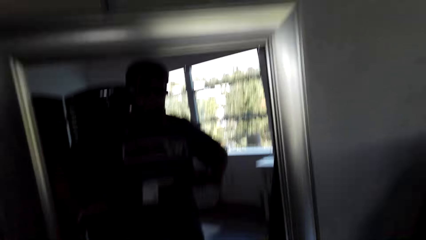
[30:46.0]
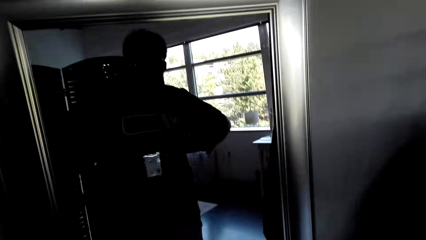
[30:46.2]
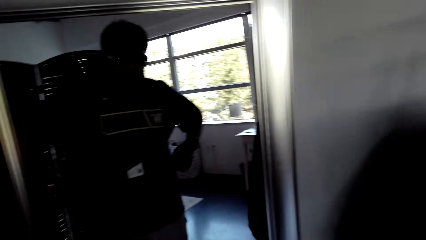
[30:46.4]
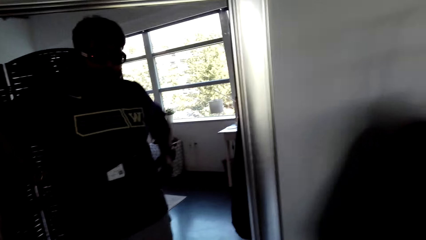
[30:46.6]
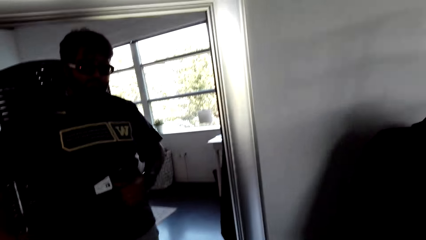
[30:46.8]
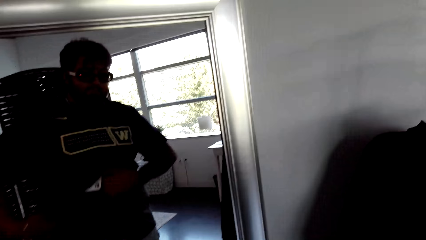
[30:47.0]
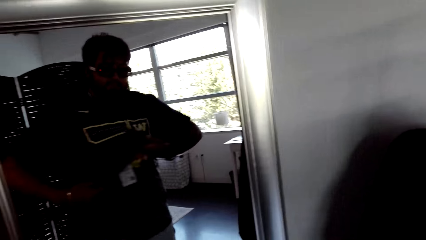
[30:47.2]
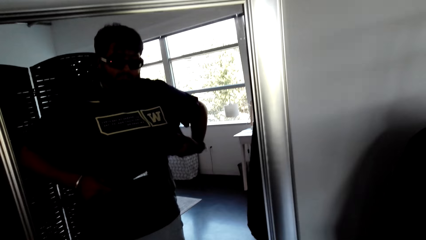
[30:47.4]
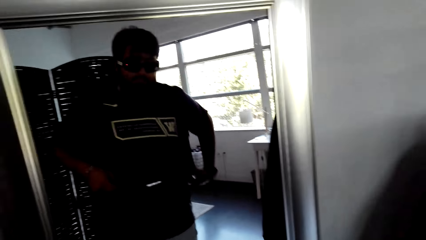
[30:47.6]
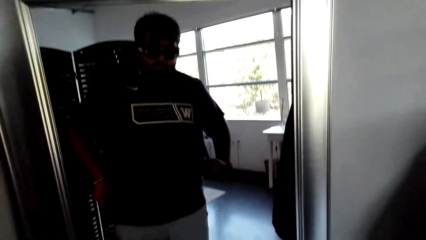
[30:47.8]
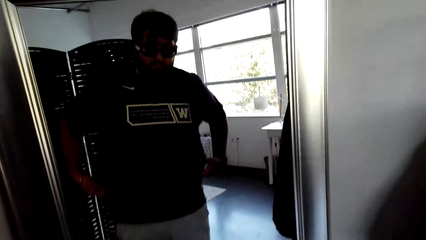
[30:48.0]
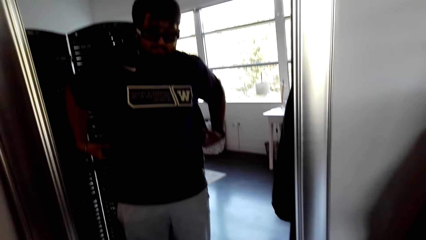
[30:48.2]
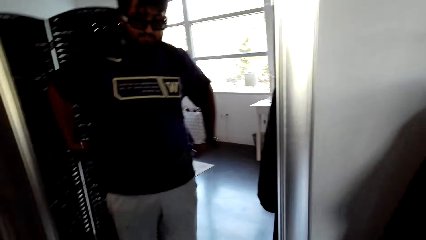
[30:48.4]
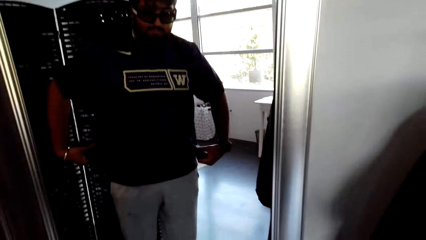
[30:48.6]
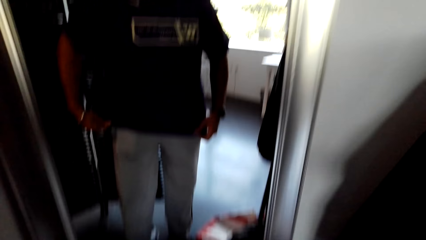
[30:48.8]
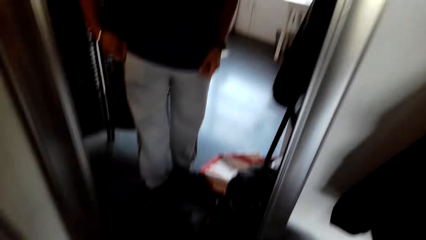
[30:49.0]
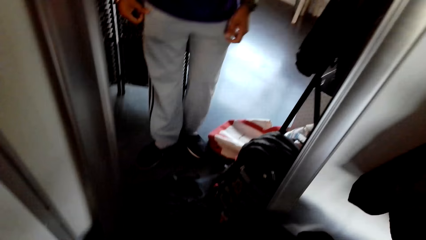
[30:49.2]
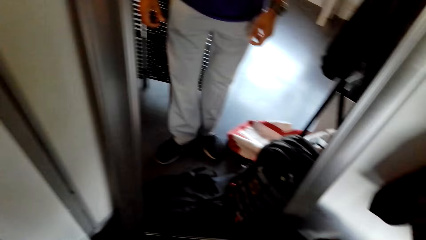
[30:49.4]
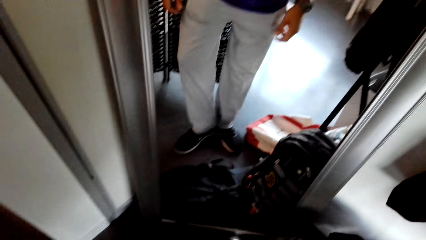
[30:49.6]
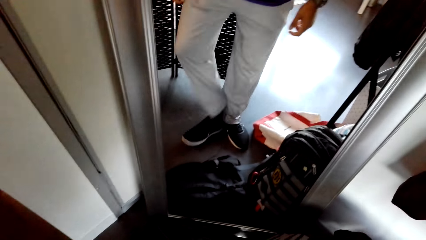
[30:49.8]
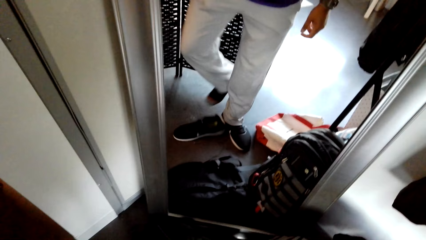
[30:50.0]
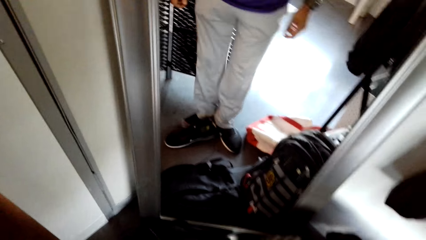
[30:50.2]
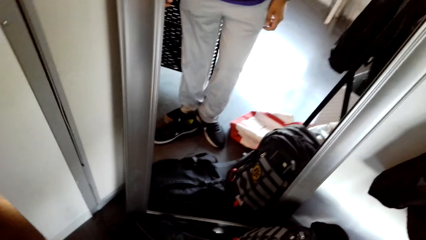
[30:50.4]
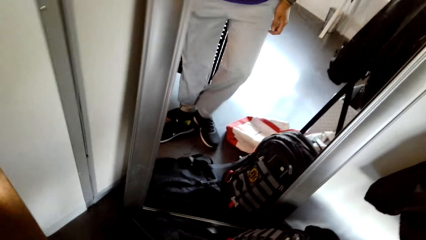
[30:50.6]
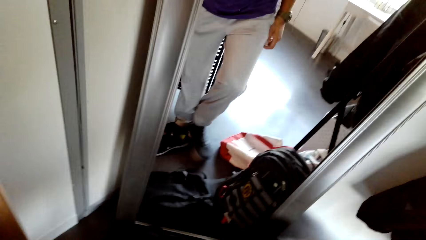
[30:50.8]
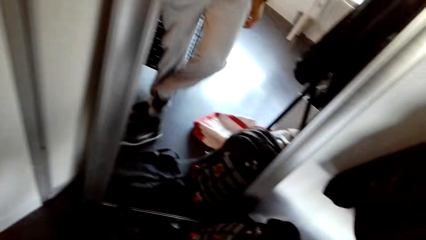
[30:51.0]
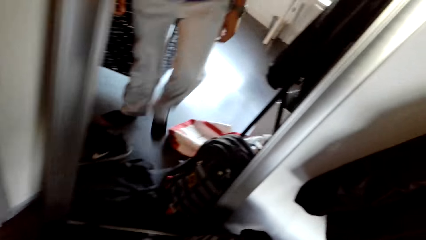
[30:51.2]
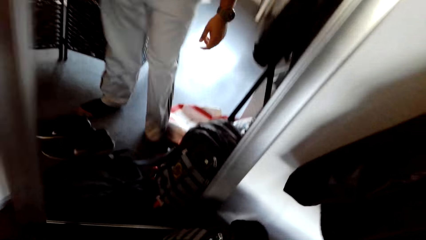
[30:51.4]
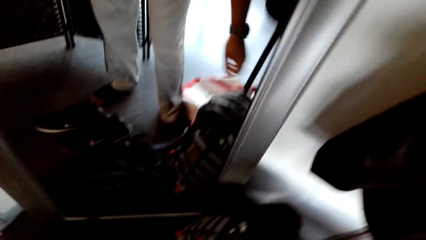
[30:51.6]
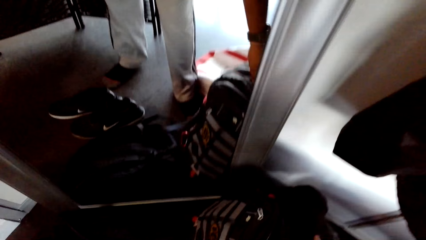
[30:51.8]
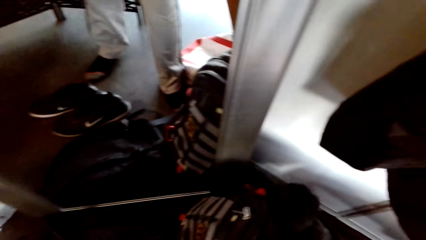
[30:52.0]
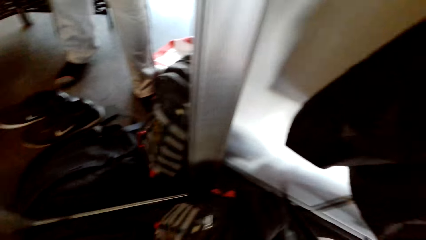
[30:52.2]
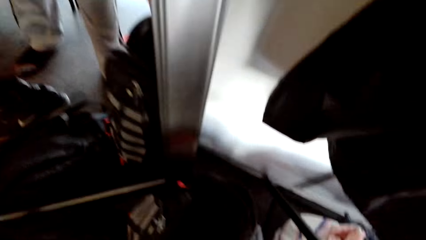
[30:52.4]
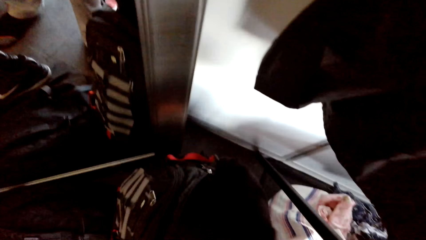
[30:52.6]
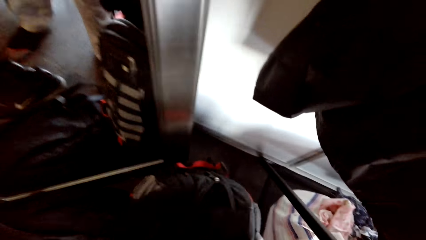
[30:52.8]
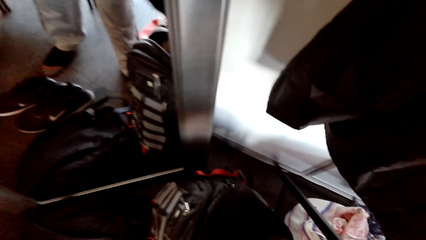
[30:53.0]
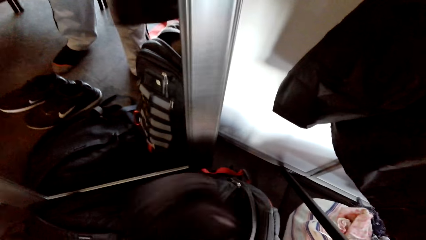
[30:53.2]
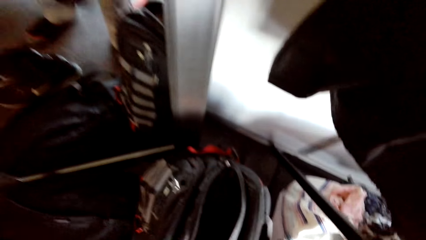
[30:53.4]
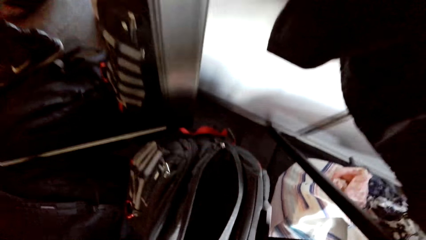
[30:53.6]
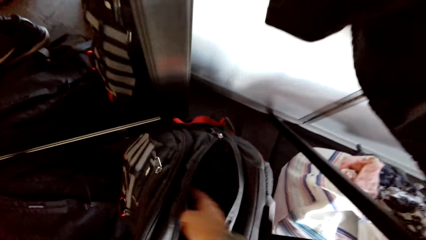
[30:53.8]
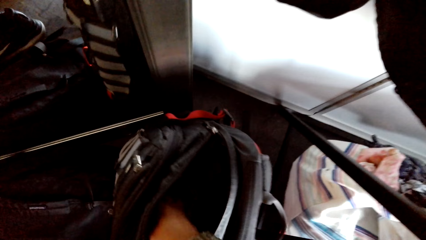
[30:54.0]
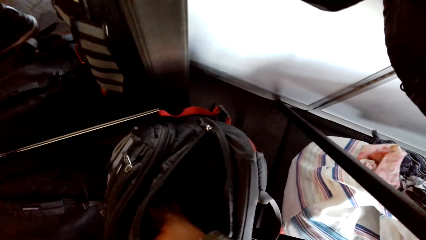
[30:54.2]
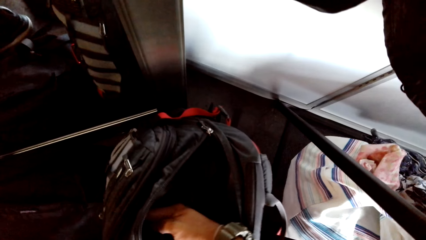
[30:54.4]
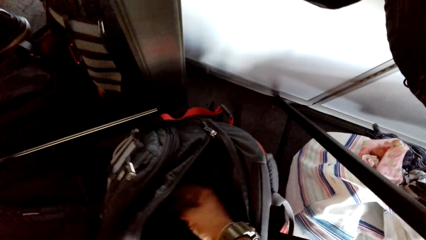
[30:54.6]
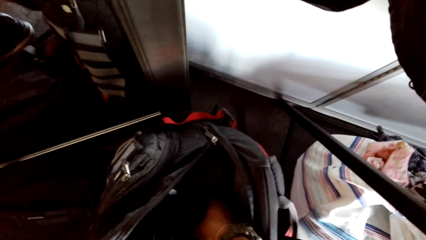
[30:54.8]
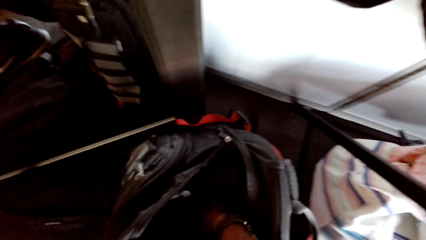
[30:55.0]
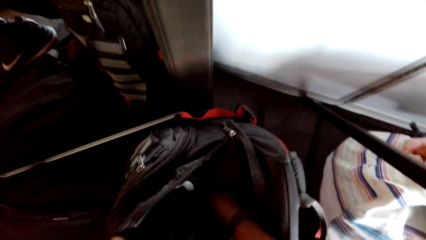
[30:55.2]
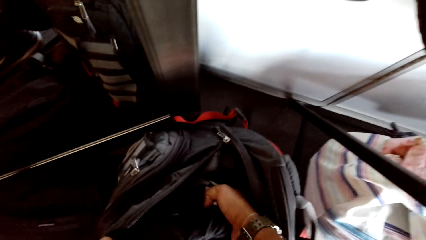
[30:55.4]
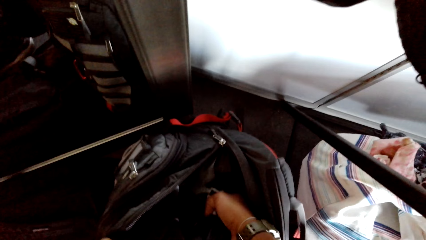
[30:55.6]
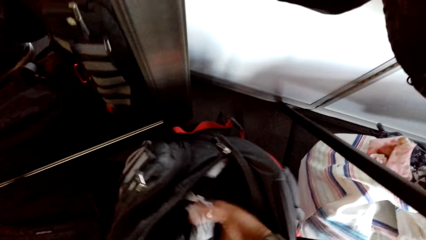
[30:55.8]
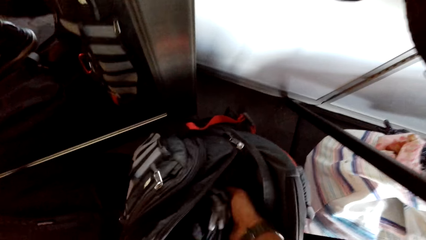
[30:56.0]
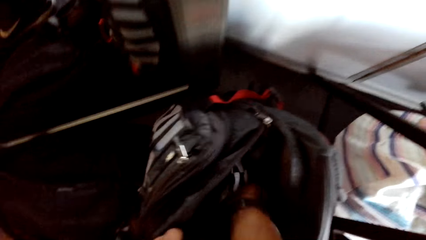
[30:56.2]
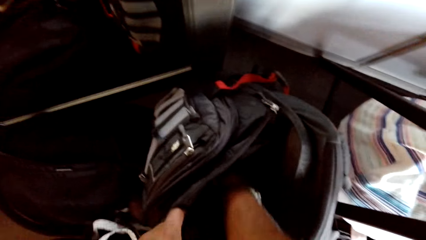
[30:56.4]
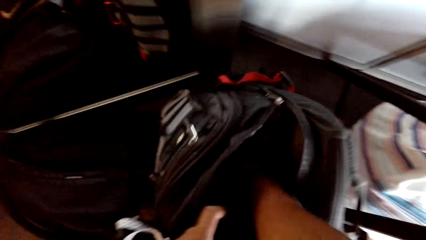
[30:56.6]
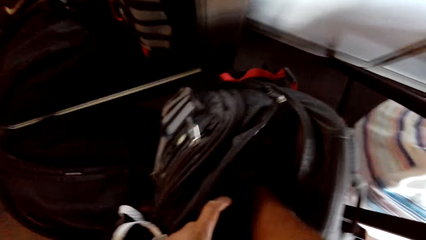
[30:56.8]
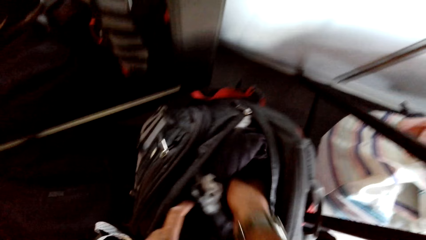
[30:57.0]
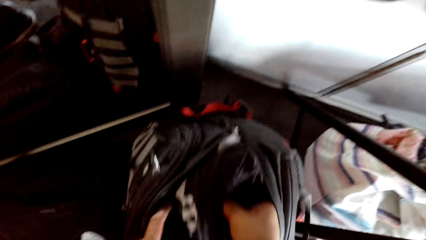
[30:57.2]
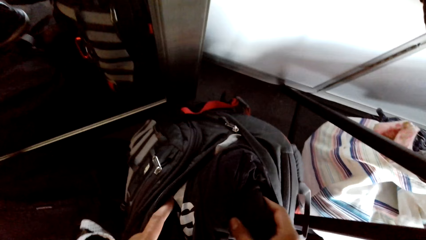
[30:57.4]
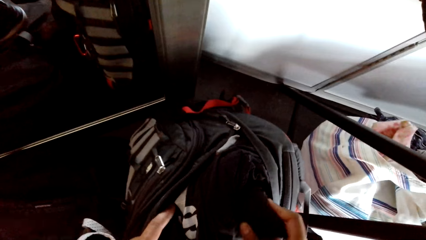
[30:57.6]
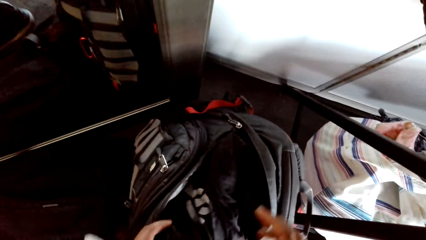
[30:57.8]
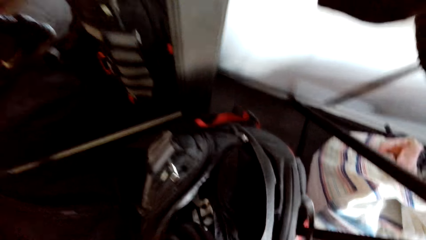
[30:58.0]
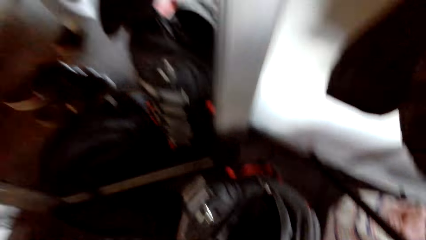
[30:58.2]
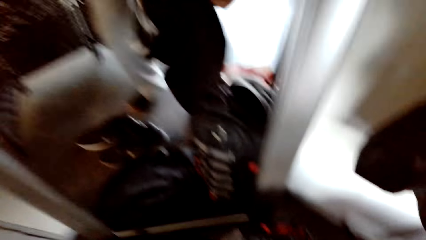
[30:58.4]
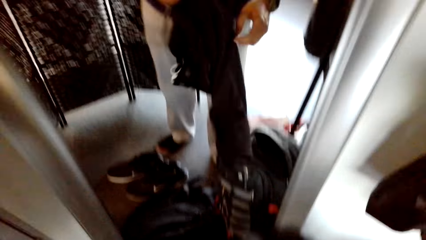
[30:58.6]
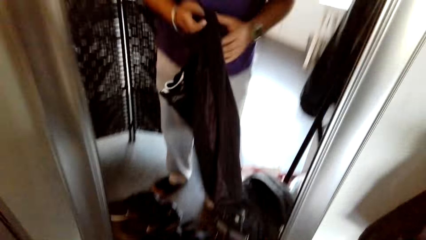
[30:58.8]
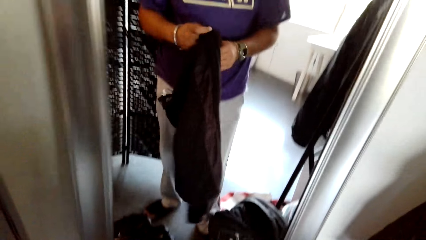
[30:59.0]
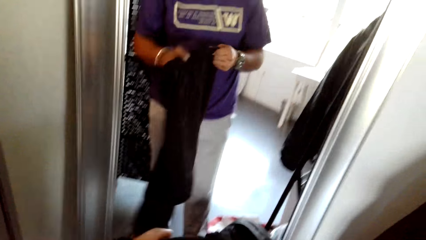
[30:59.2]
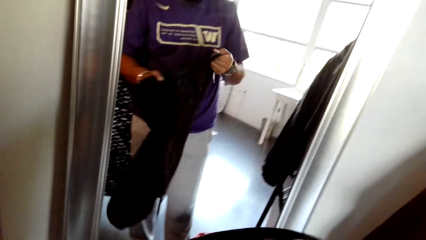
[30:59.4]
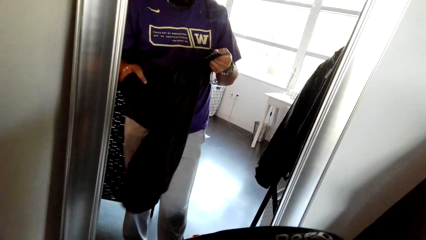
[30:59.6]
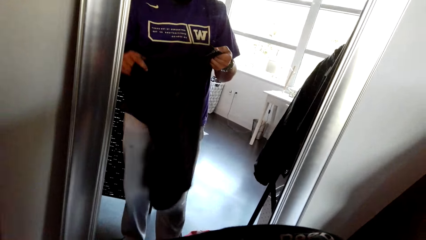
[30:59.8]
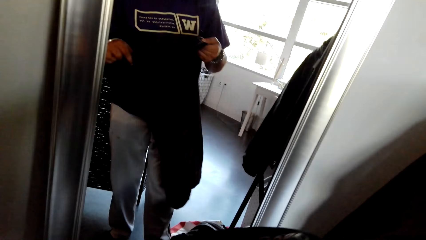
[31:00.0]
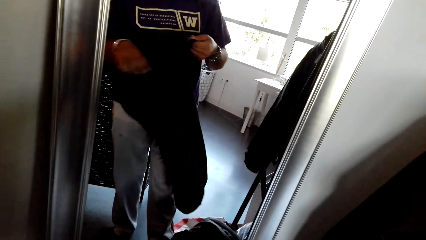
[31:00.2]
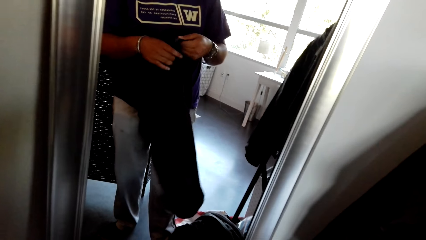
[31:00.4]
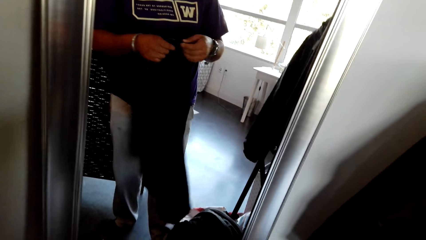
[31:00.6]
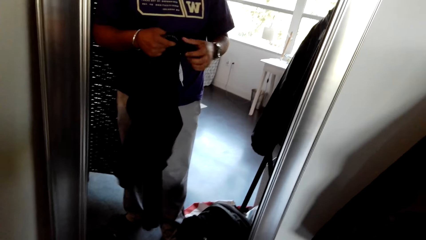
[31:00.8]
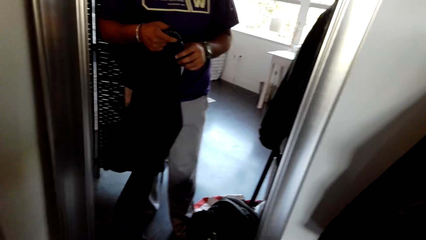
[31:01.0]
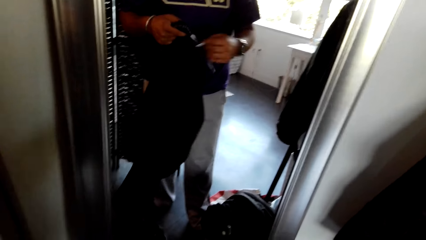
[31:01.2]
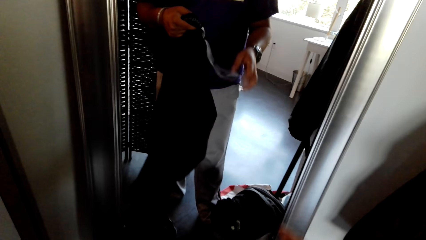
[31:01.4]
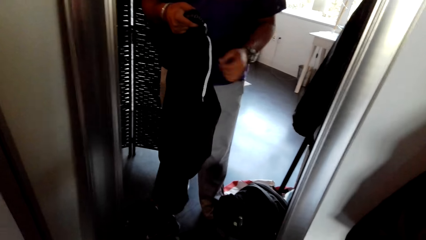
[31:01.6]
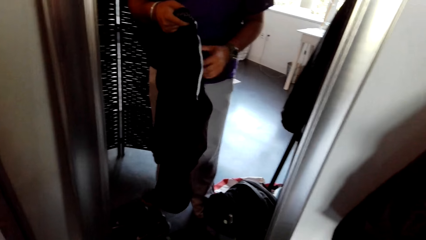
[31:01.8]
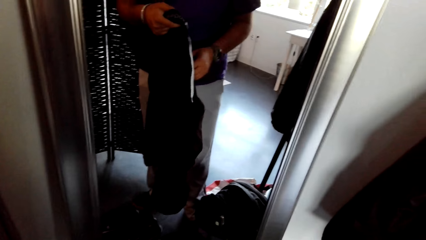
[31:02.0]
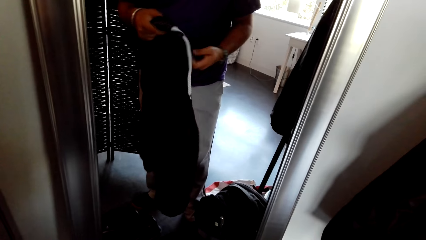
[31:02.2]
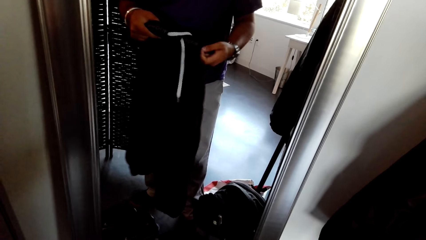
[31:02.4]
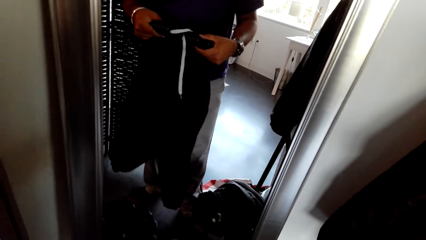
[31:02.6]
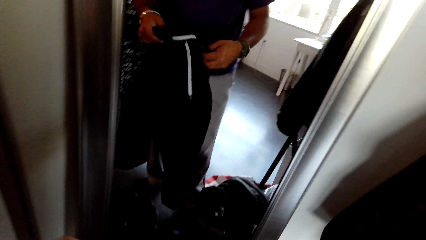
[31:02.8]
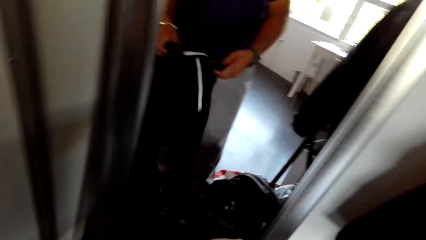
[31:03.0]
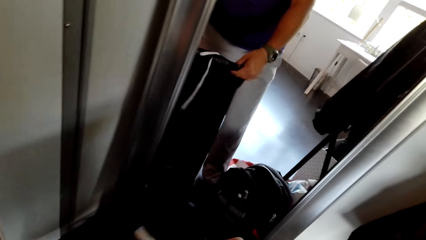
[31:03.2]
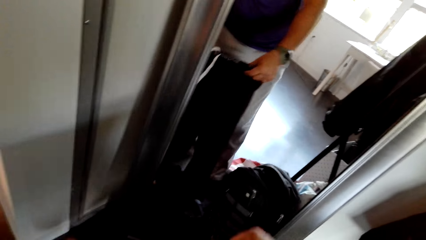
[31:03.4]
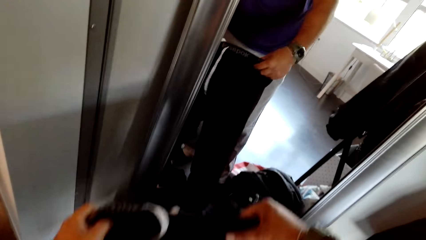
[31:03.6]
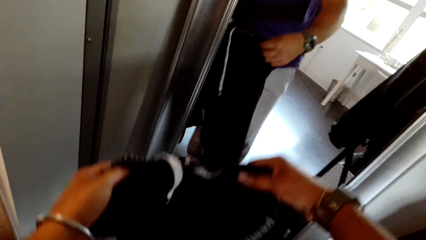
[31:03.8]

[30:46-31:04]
The camera wearer wears the t-shirt. They remove the shoes. They touch the bag and touch the clothes in the bag. They remove the shirt from the bag. They pick up a cloth from the bag. They lift up the trouser.
